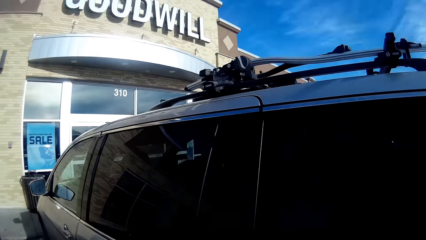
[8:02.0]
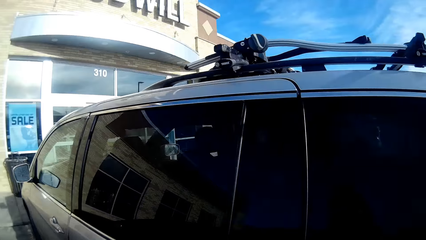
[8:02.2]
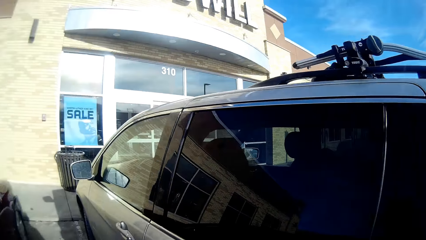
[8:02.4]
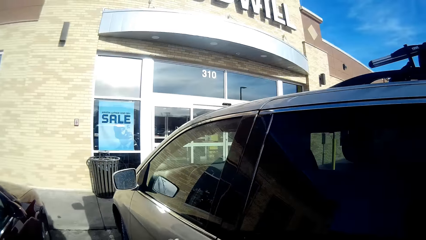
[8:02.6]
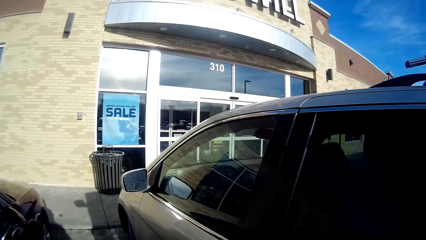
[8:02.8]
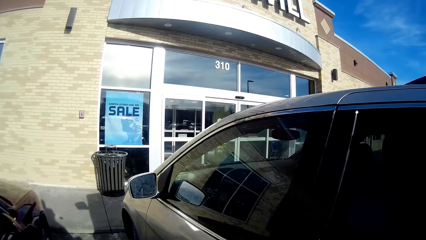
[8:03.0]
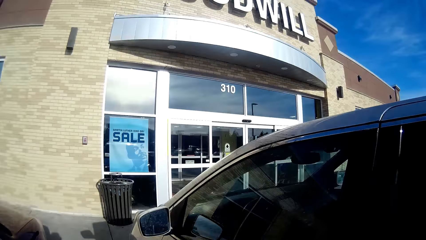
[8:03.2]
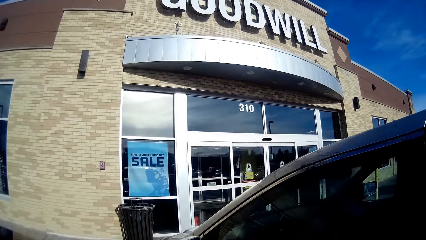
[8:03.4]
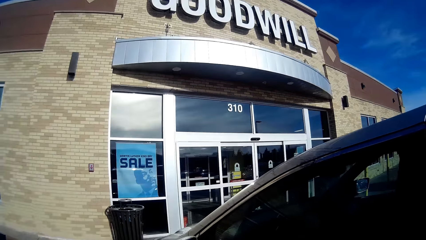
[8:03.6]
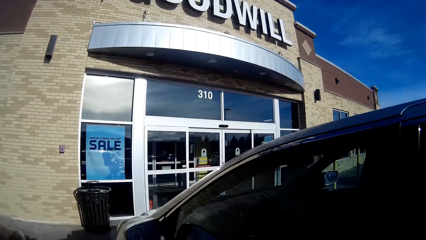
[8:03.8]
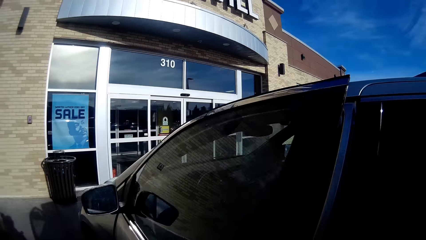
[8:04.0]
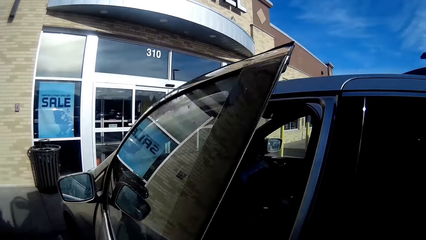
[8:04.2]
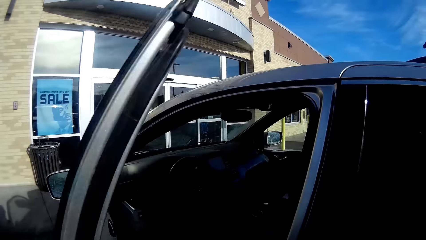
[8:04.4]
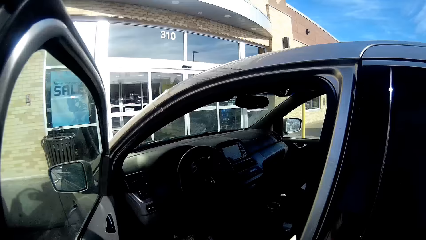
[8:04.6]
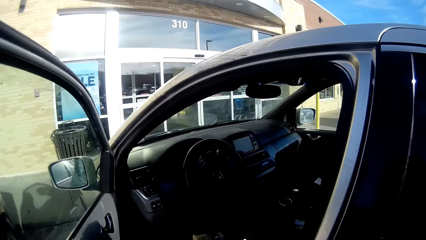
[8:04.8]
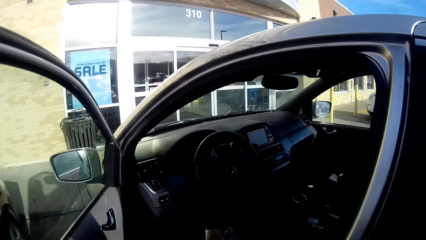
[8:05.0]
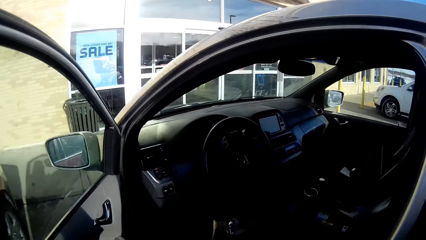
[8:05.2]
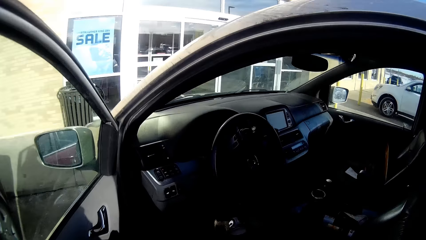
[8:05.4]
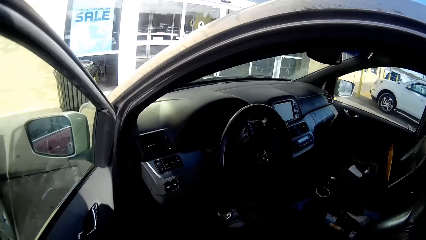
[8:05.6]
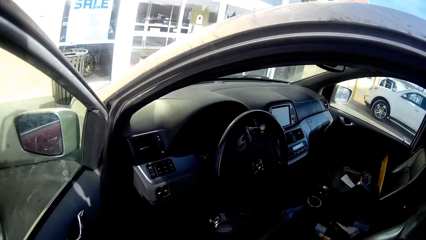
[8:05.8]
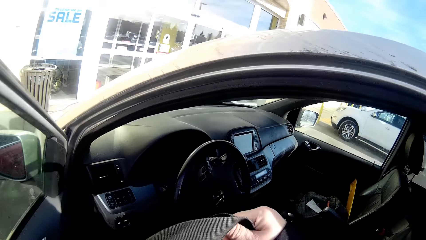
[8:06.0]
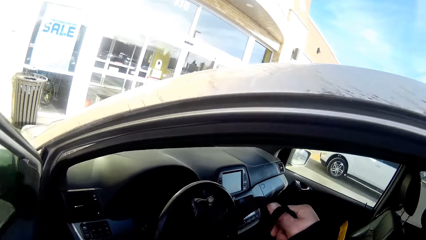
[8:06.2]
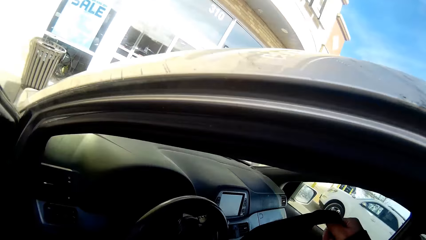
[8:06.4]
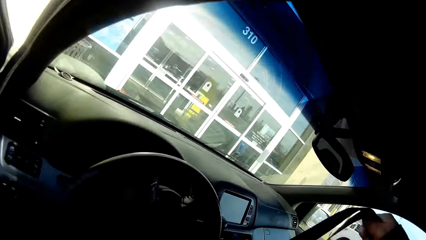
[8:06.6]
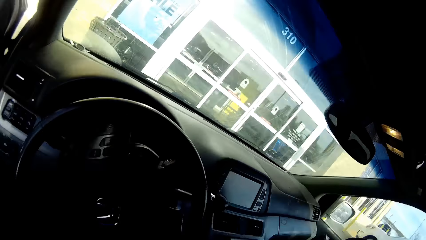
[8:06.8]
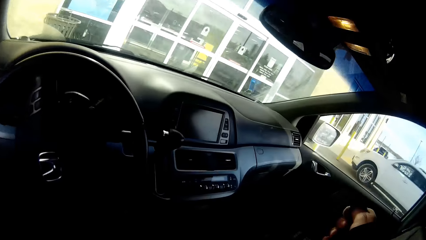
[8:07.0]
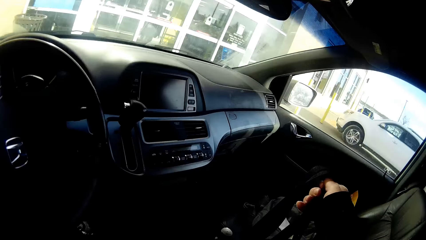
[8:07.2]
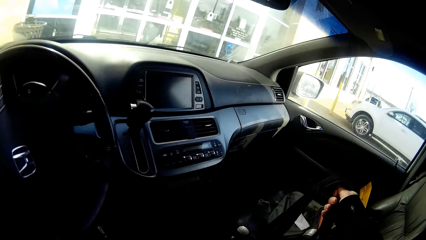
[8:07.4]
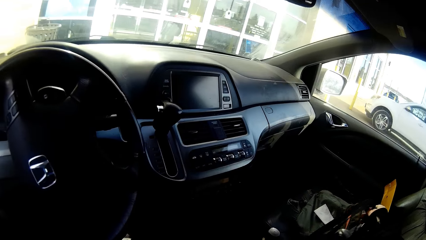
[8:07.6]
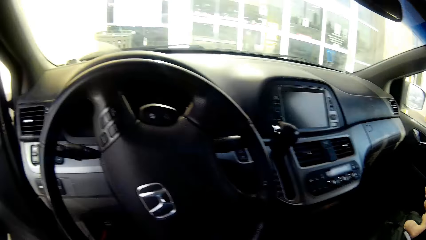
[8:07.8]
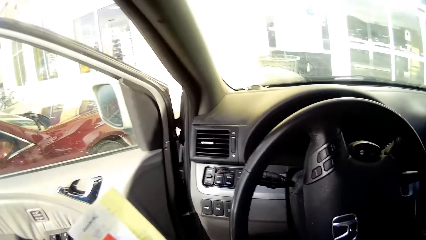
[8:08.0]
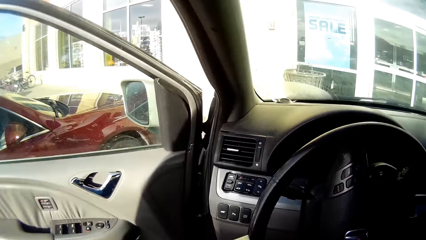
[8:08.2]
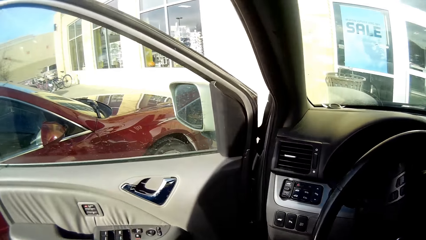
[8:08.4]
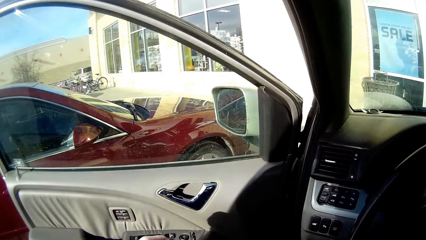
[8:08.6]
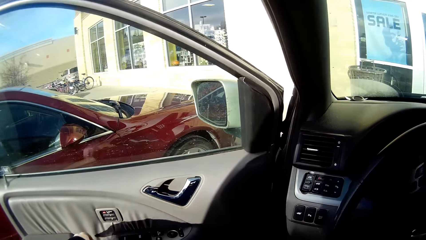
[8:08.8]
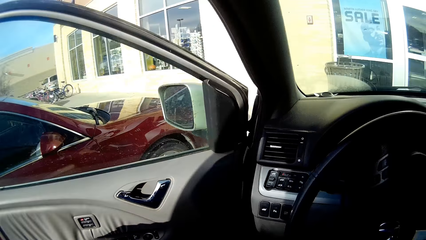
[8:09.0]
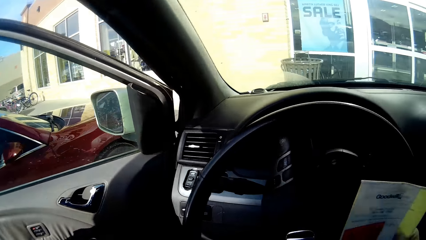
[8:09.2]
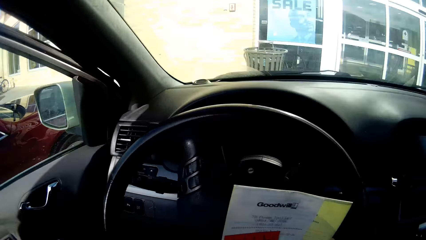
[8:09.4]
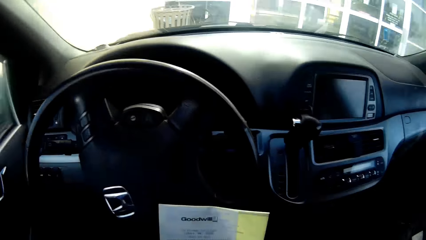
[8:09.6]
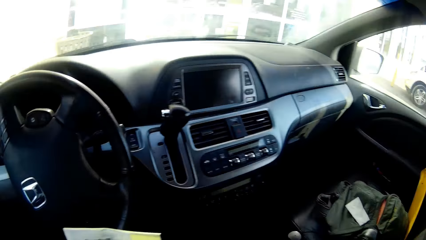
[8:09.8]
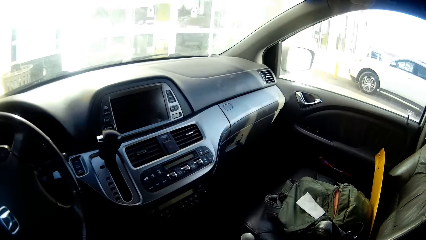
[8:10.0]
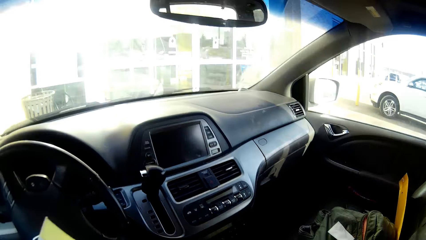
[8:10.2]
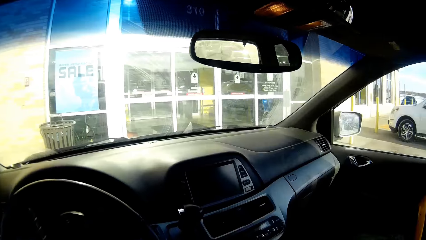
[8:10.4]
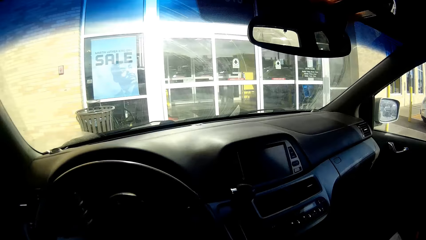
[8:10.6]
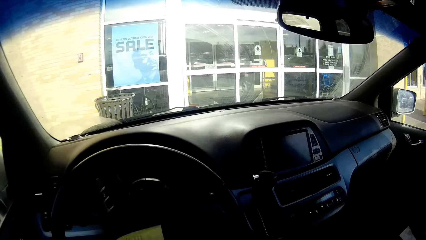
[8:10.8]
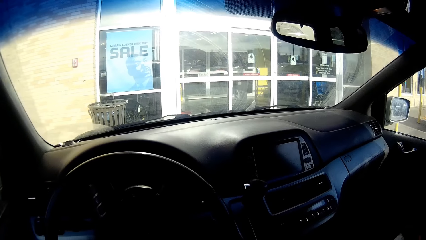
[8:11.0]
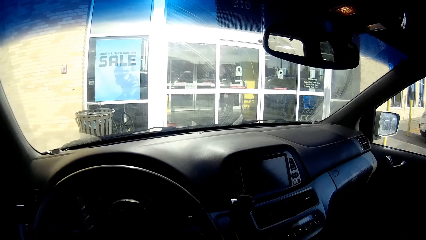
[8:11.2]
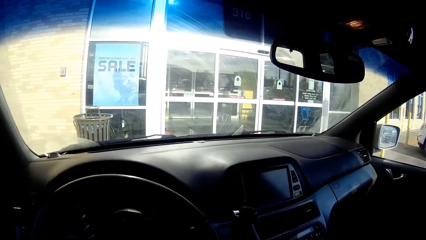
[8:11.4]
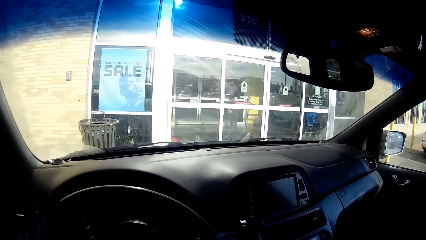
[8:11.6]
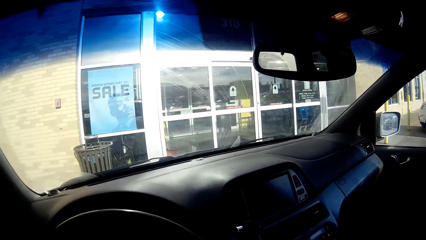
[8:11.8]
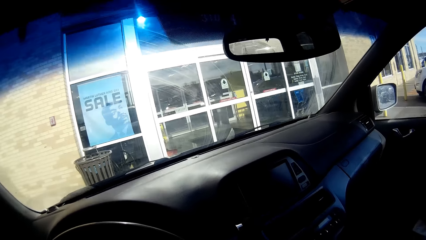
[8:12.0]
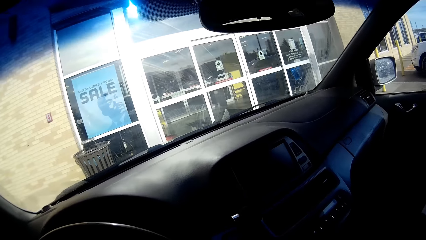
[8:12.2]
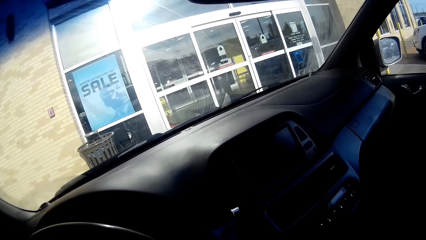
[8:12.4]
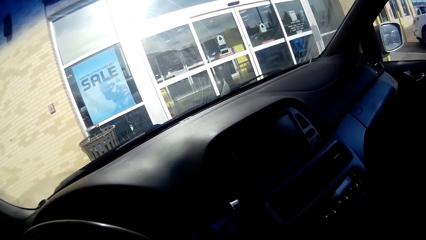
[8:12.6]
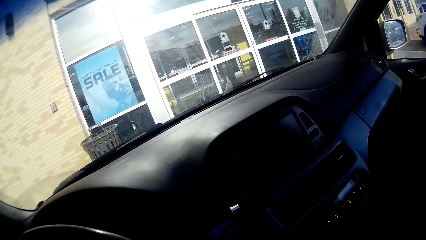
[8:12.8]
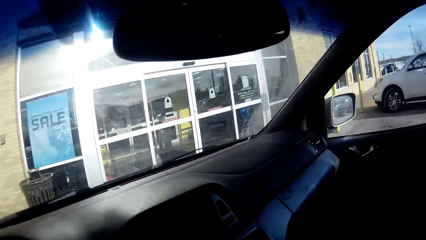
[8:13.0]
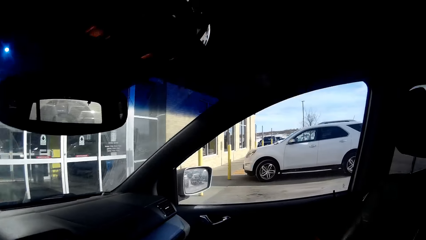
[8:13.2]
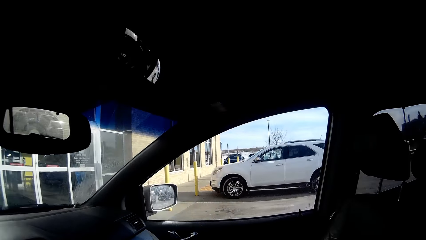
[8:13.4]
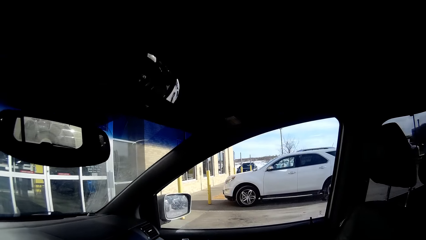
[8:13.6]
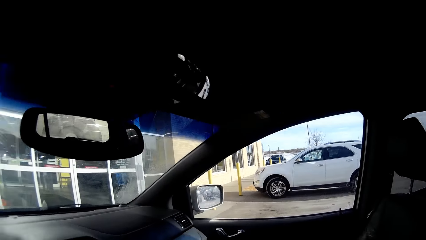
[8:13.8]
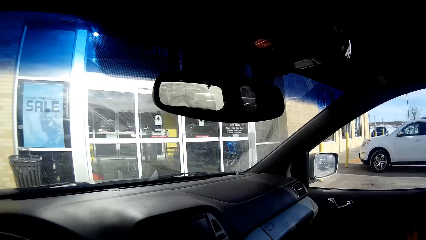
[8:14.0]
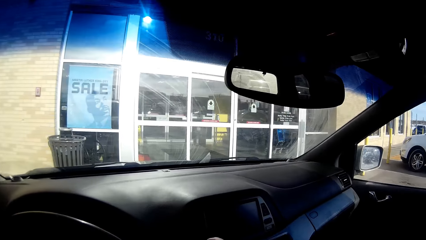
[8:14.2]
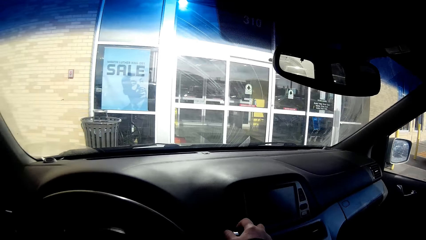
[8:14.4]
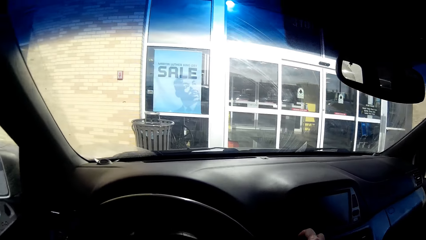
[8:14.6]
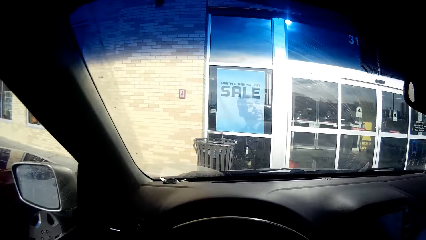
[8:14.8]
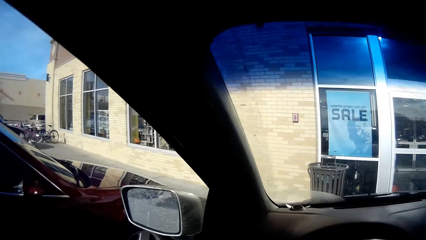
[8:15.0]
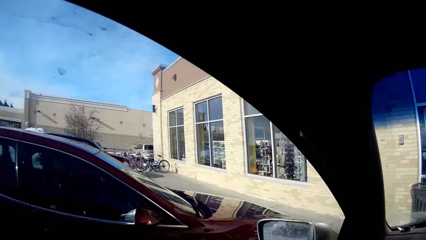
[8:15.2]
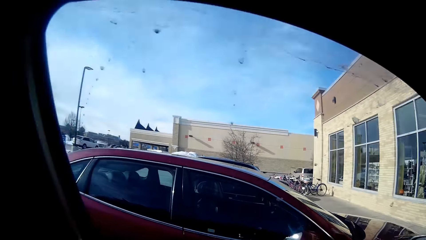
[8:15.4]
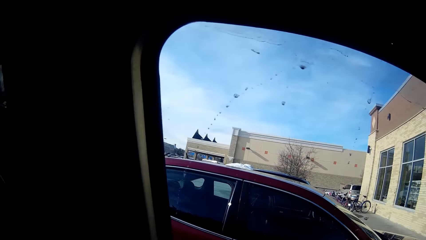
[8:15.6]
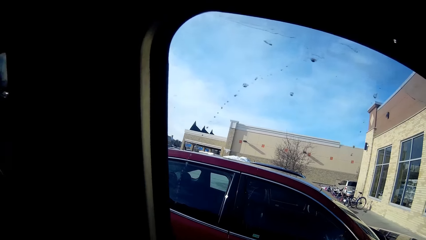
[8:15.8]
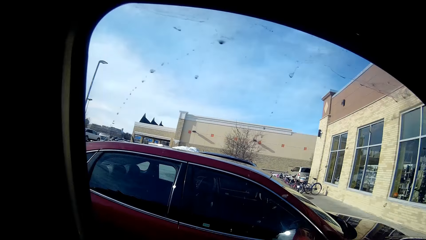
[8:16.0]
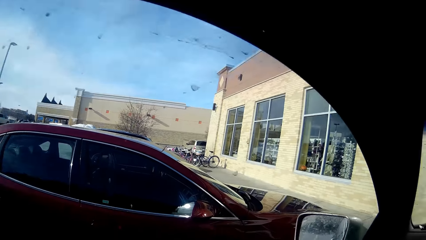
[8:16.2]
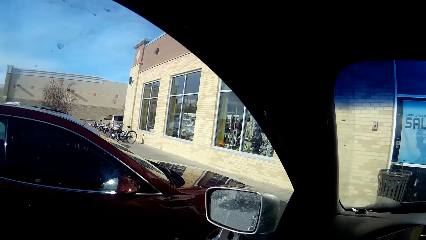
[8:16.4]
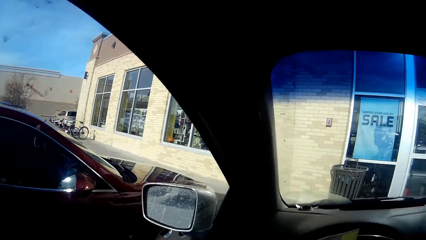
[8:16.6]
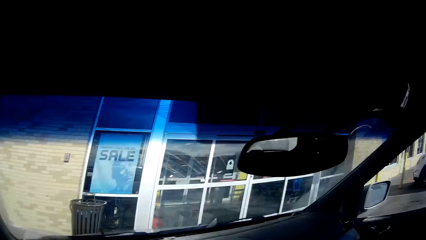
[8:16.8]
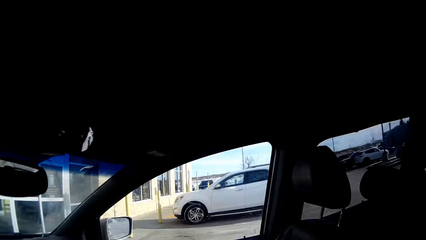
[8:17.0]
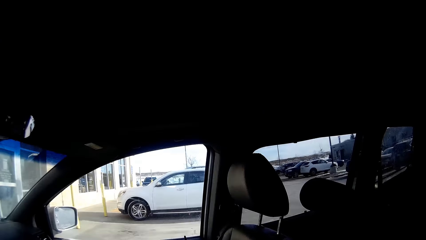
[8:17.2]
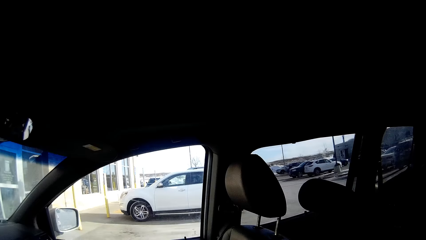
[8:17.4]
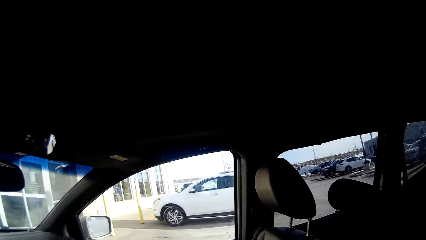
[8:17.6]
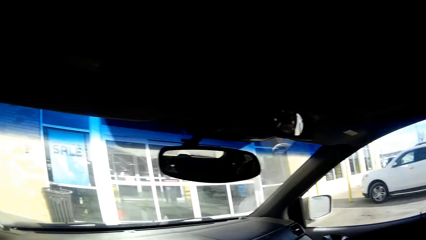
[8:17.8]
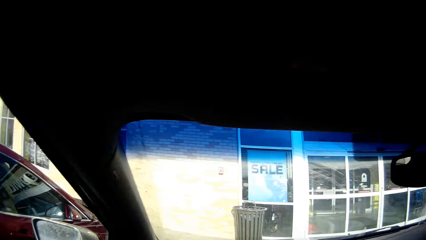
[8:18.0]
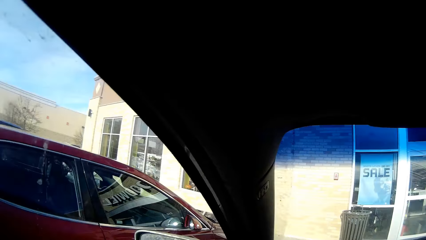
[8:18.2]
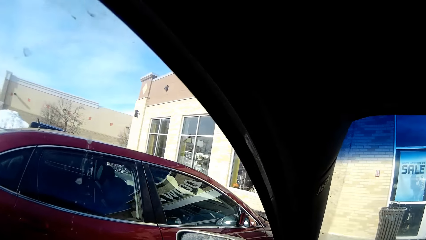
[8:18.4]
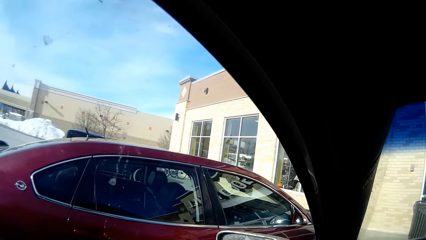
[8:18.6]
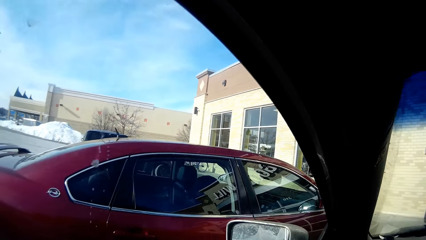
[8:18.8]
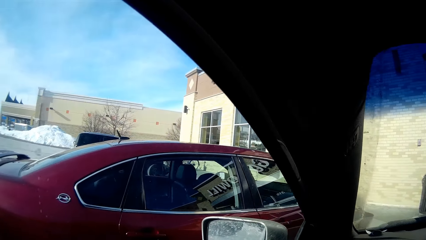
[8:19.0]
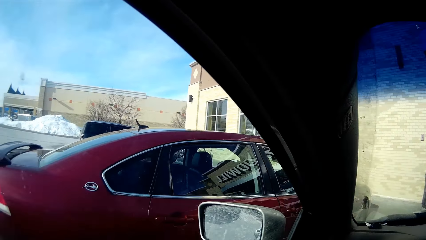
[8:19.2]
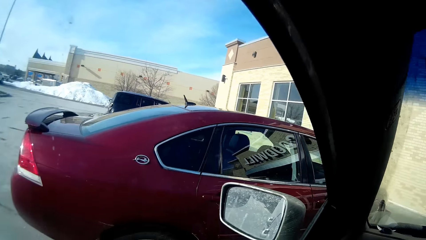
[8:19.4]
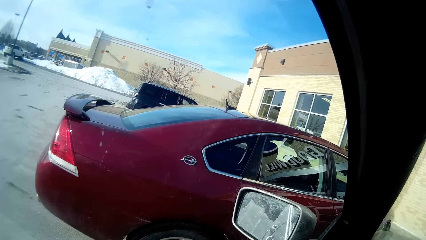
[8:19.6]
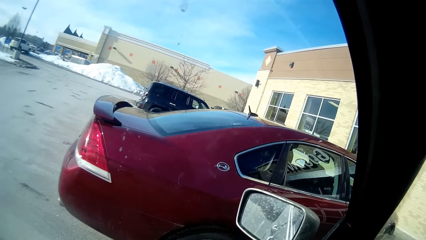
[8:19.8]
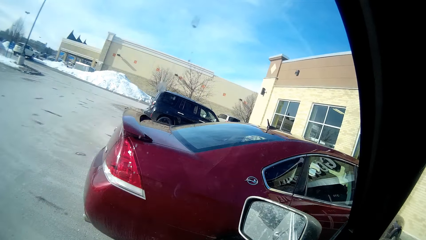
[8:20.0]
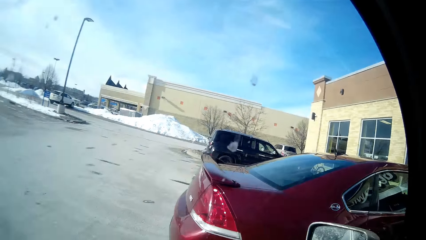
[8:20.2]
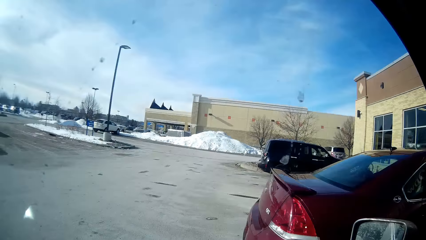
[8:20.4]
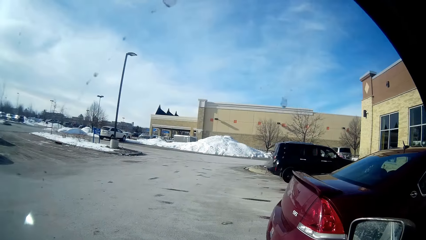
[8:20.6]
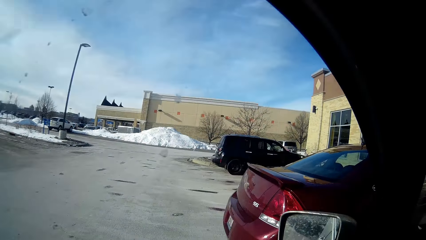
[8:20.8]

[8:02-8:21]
The camera wearer opens the front car door. She enters the car. She closes the car door. She looks at the papers in her hands.
